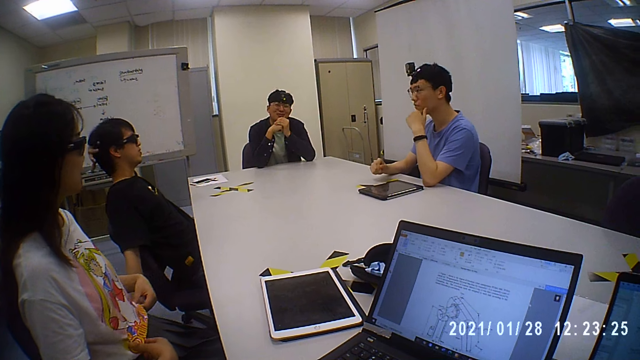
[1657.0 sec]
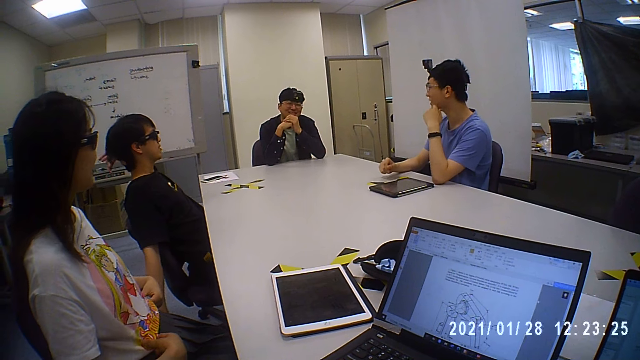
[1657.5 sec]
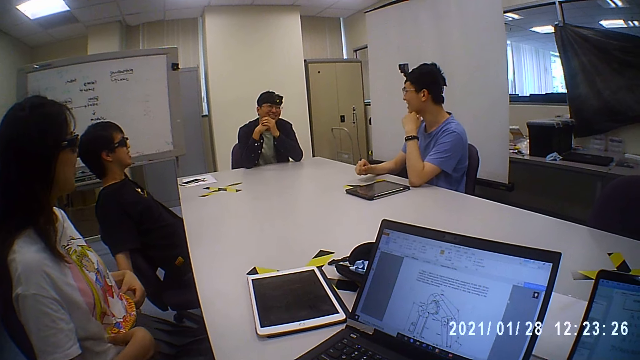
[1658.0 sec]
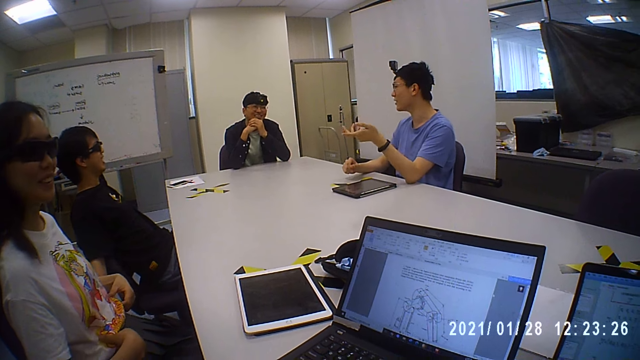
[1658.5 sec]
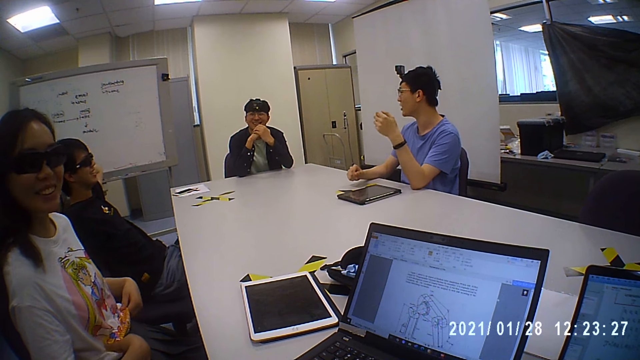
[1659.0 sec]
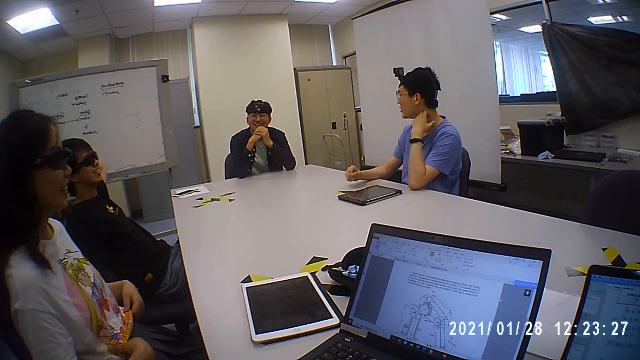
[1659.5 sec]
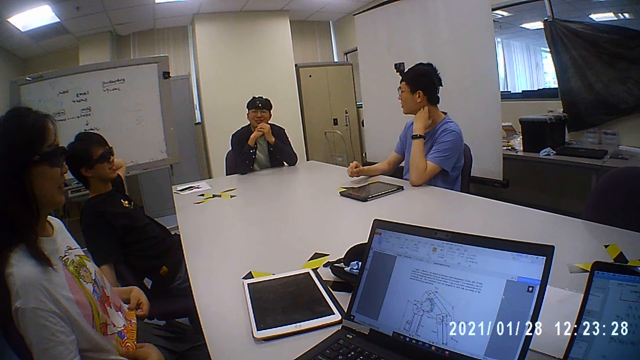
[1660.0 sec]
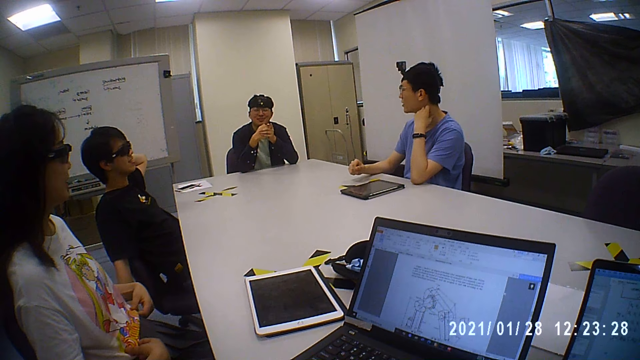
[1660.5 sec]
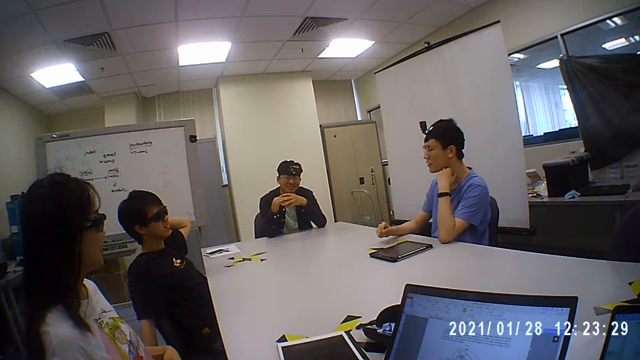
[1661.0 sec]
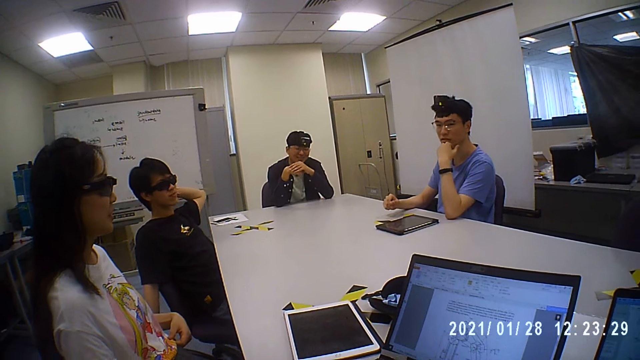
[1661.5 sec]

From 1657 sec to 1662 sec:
A person is talking to the others.

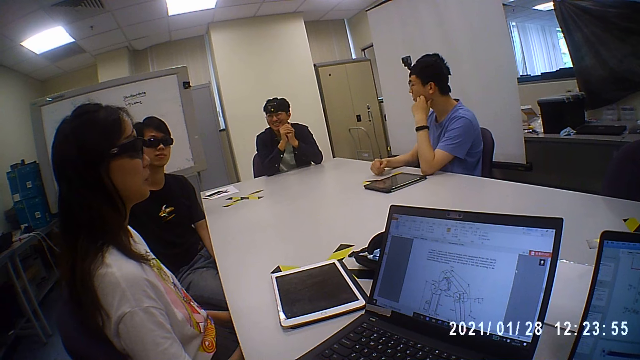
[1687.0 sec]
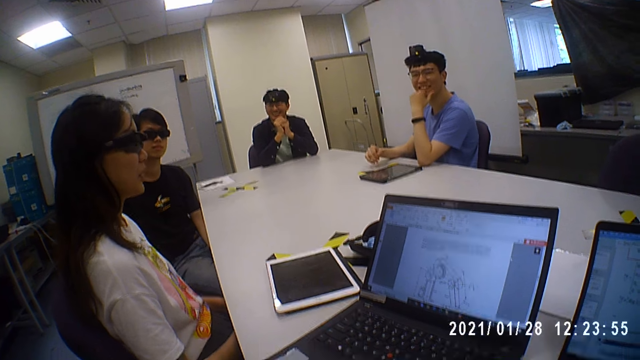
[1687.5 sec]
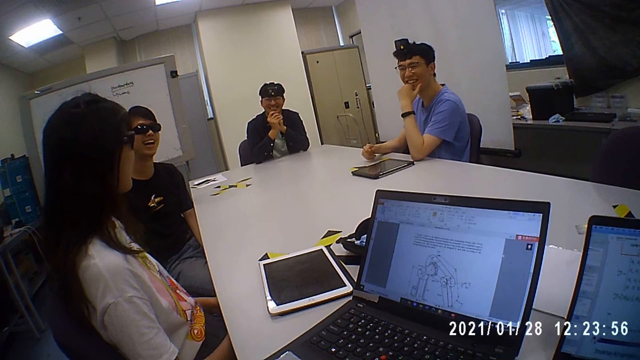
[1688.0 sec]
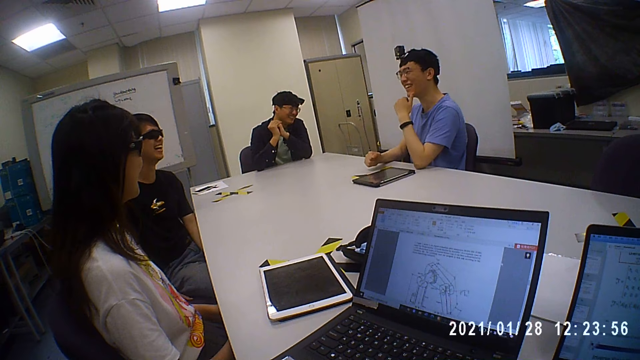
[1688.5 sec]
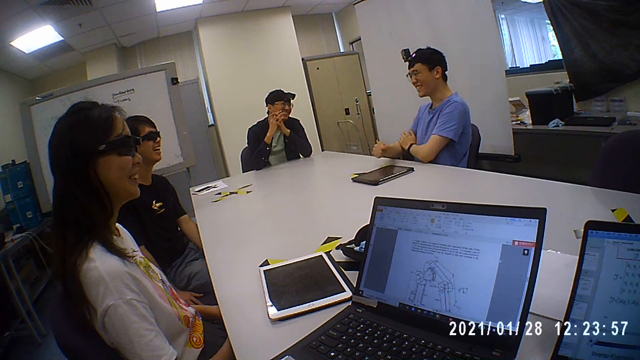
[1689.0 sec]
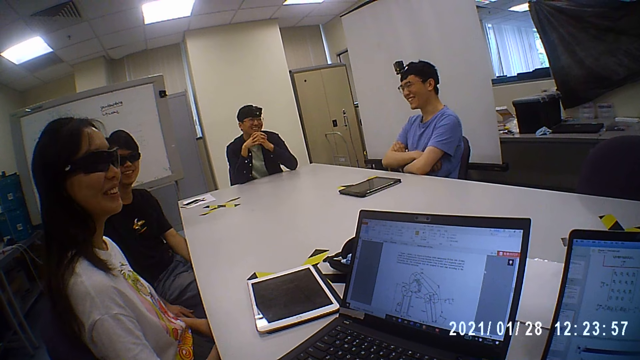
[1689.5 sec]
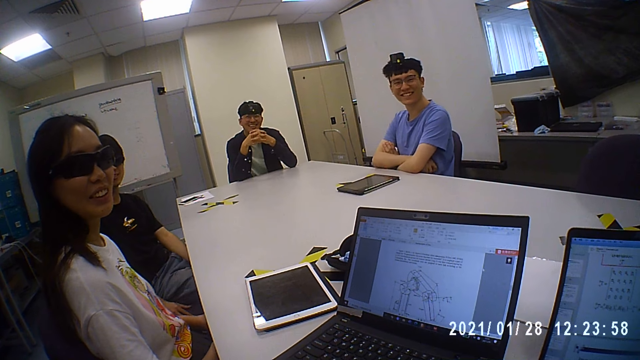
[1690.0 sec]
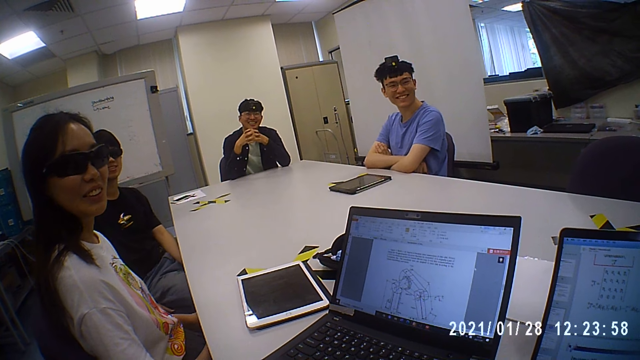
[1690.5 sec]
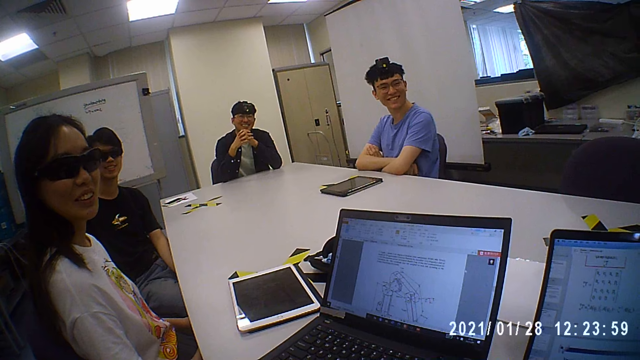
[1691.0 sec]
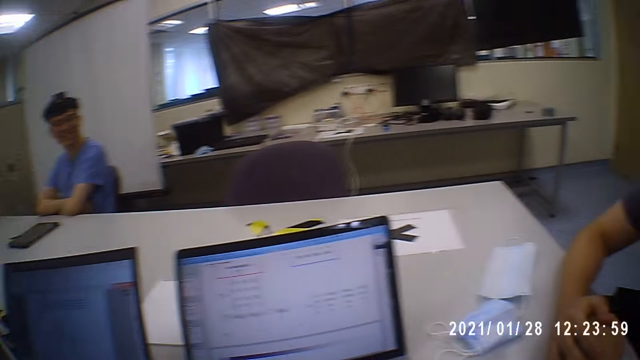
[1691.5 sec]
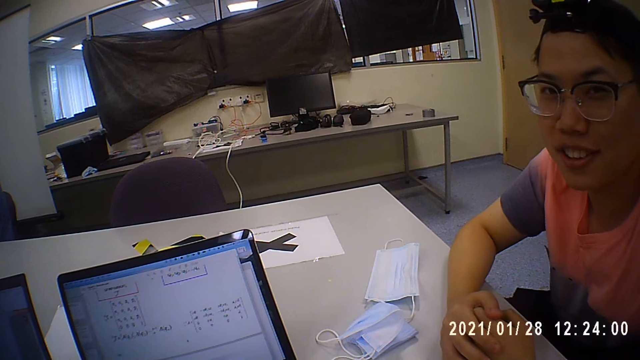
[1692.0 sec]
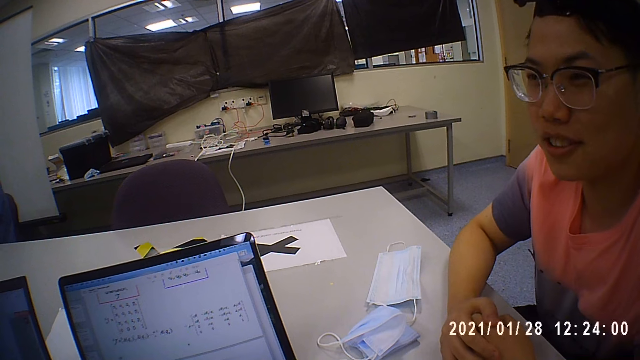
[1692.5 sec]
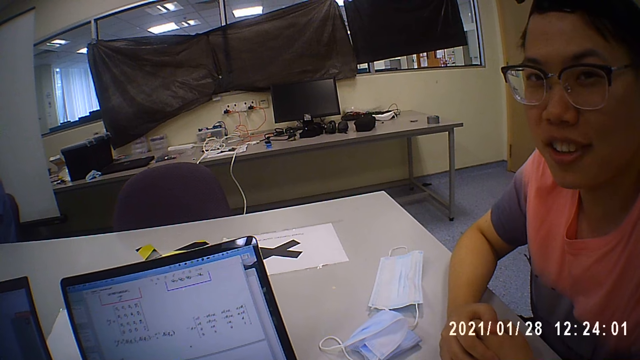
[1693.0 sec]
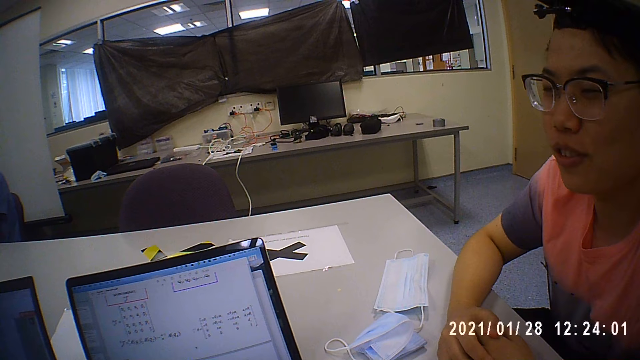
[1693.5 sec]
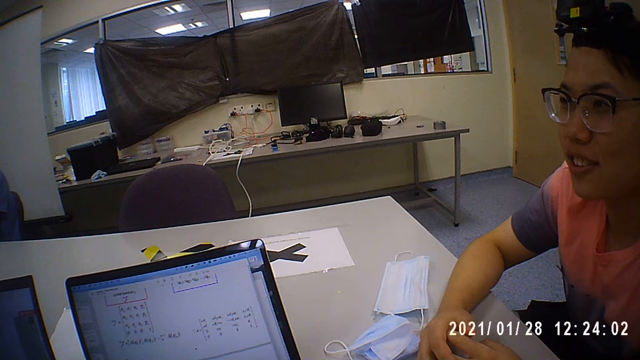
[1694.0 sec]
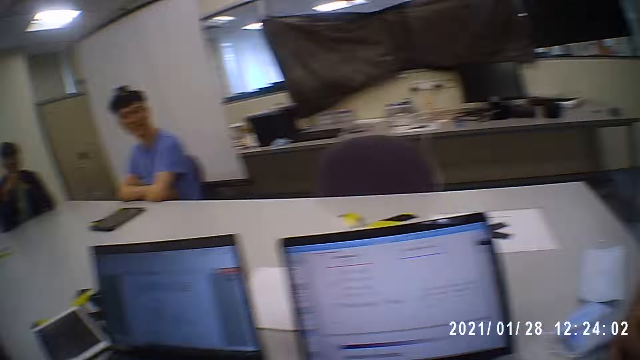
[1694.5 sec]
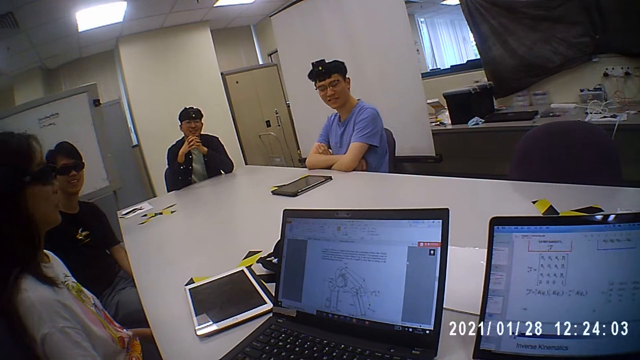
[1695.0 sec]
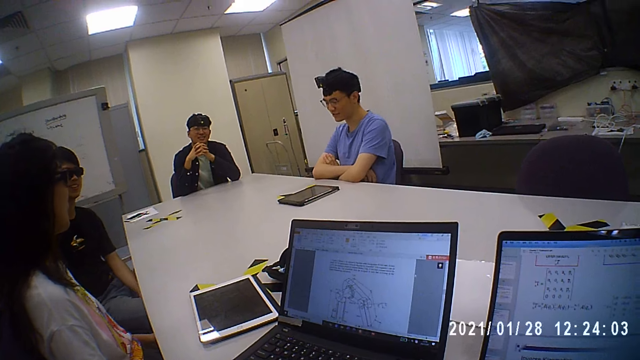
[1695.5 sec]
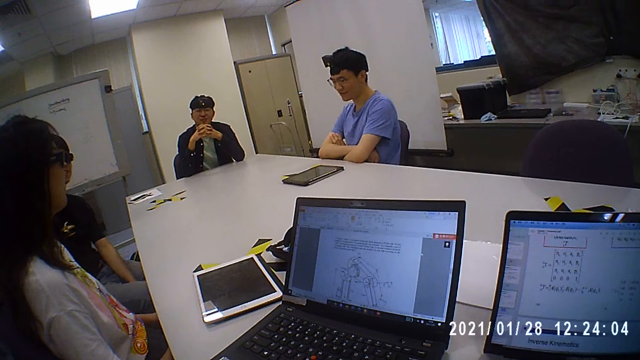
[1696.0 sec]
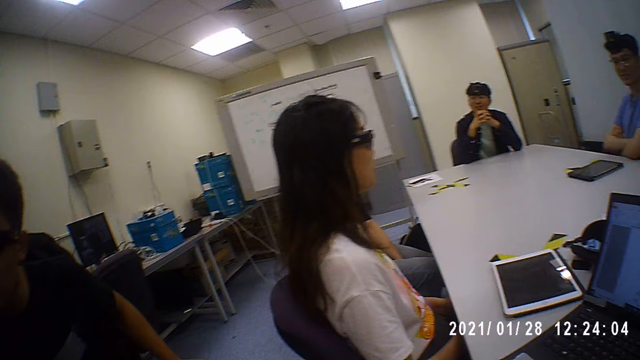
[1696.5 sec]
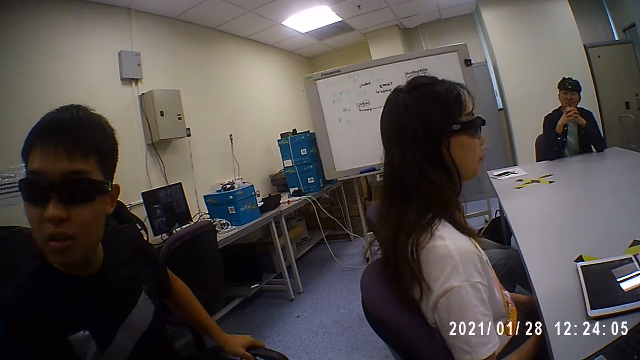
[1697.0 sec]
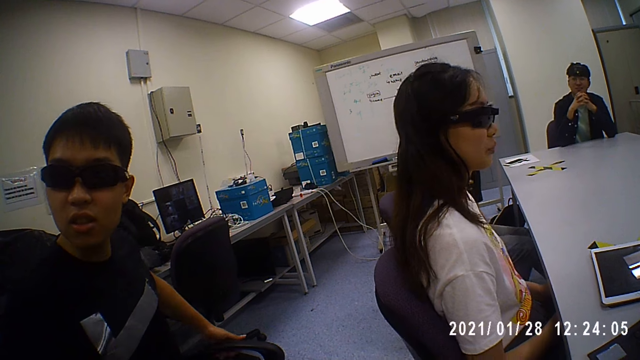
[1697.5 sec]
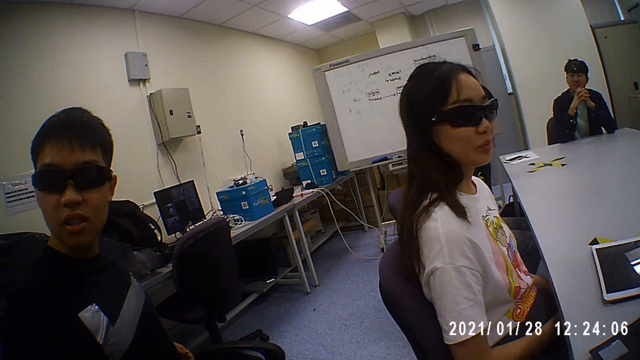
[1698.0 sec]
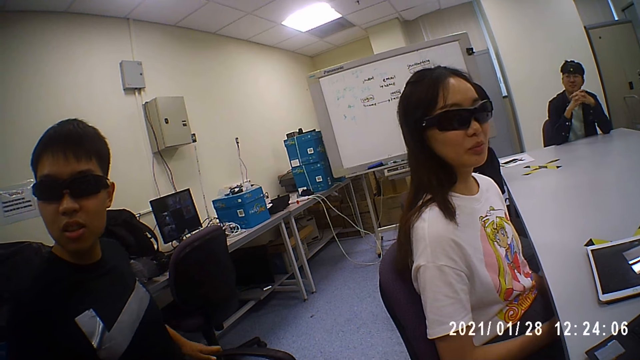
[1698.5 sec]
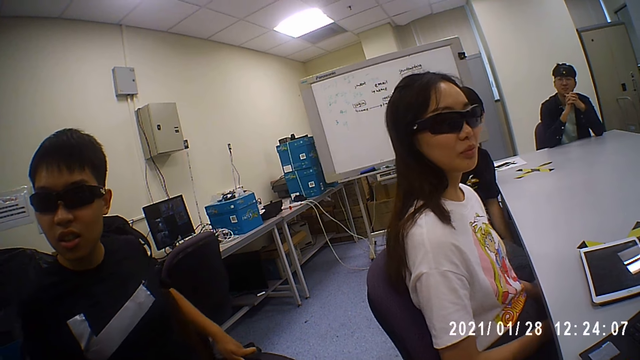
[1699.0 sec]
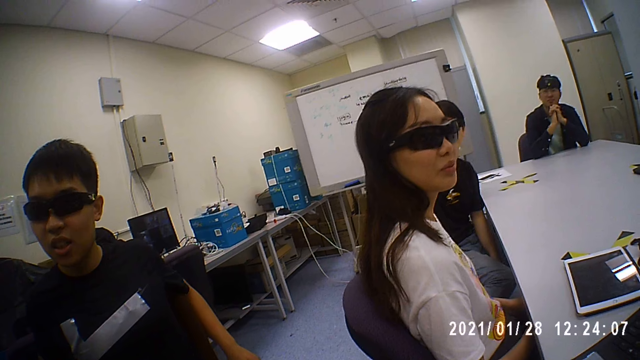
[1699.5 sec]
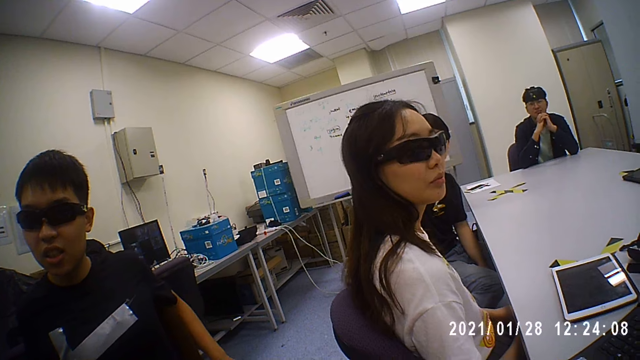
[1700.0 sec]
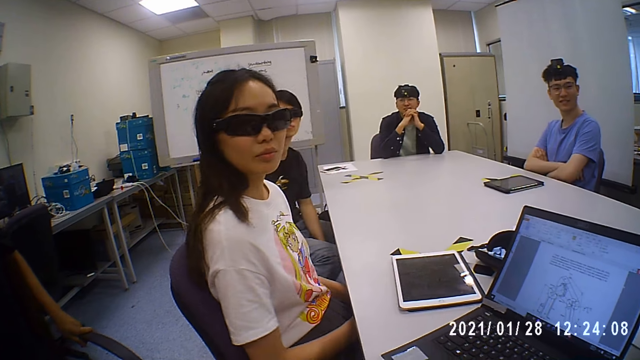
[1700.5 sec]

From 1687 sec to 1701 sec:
The camera wearer laughs with a group of people in a boardroom. A person is talking to the team.
